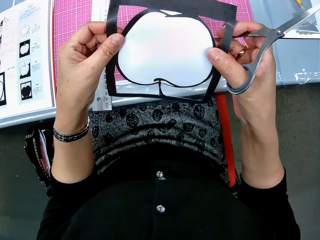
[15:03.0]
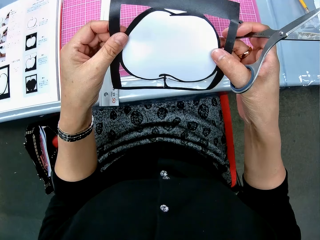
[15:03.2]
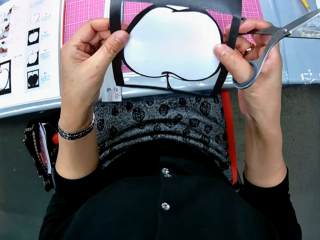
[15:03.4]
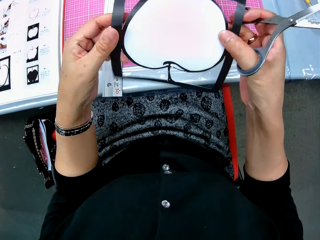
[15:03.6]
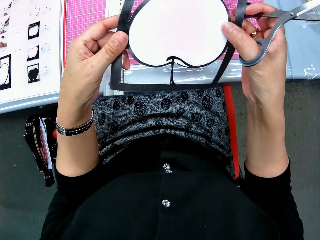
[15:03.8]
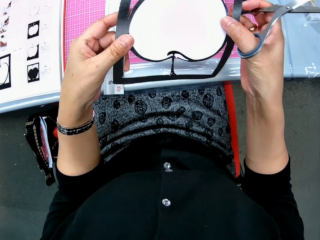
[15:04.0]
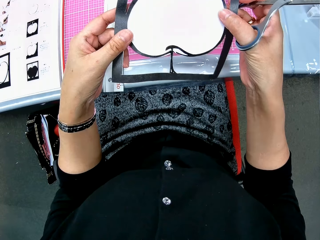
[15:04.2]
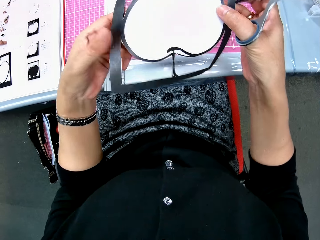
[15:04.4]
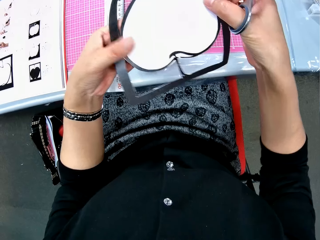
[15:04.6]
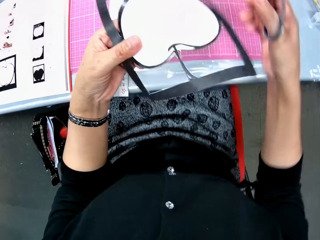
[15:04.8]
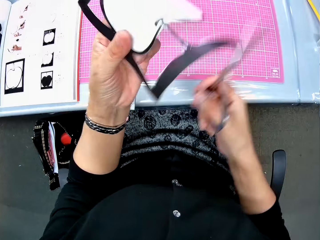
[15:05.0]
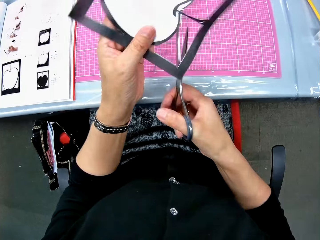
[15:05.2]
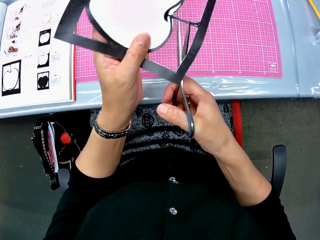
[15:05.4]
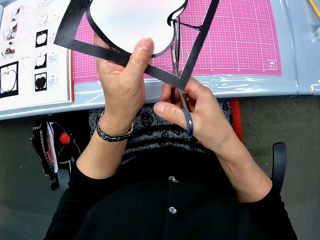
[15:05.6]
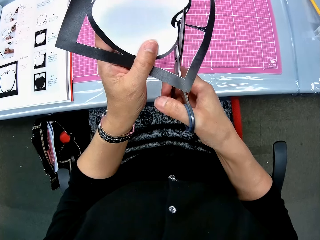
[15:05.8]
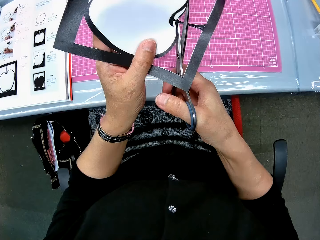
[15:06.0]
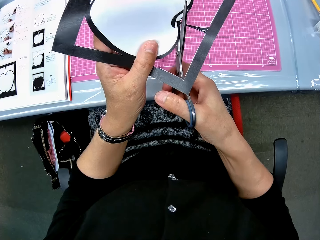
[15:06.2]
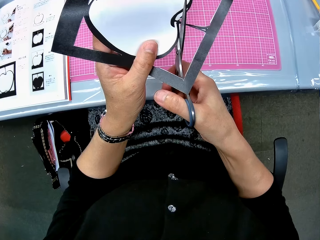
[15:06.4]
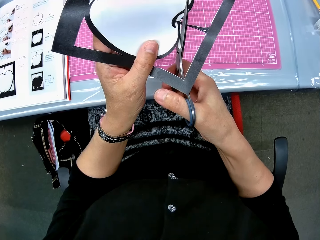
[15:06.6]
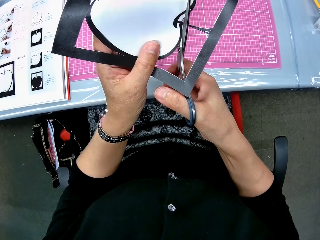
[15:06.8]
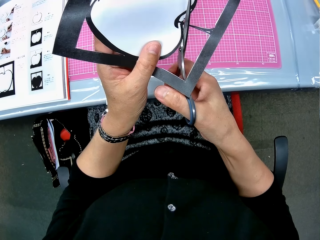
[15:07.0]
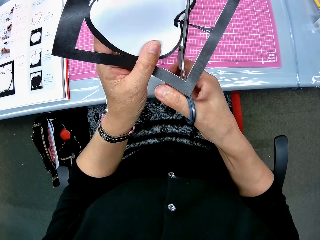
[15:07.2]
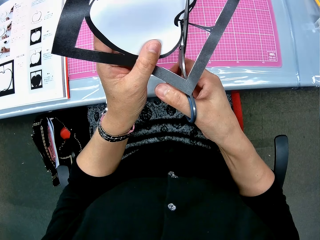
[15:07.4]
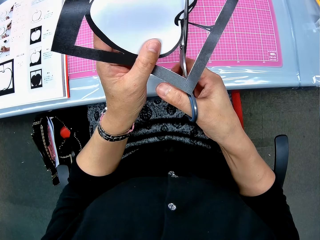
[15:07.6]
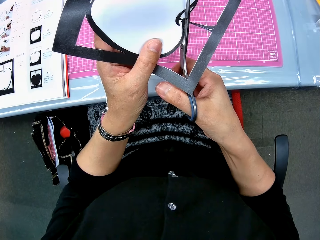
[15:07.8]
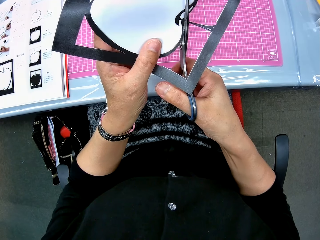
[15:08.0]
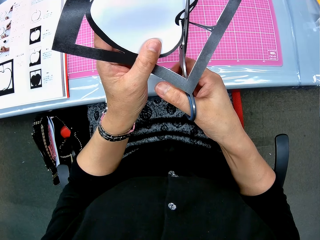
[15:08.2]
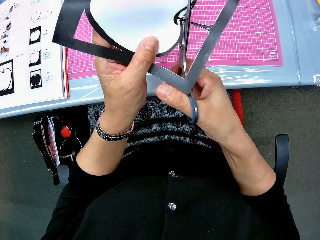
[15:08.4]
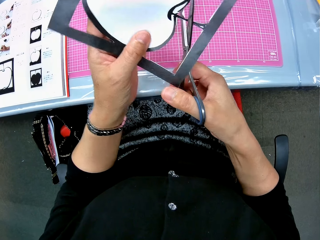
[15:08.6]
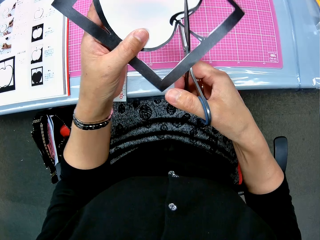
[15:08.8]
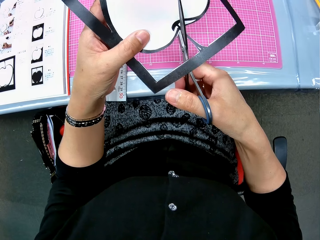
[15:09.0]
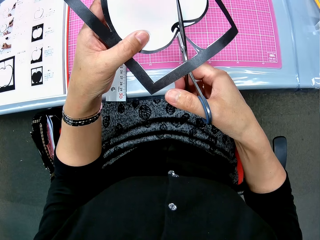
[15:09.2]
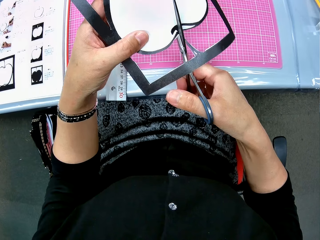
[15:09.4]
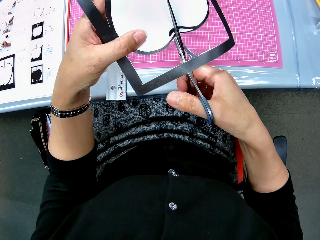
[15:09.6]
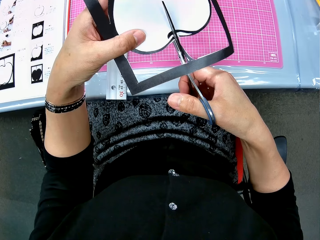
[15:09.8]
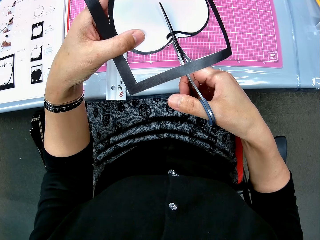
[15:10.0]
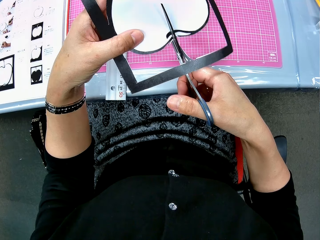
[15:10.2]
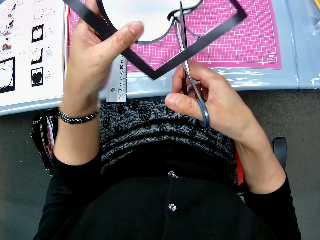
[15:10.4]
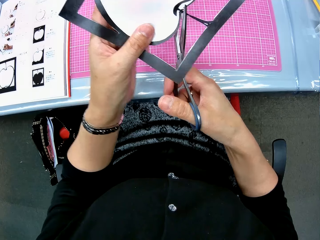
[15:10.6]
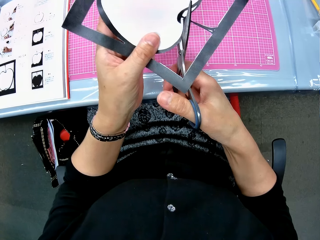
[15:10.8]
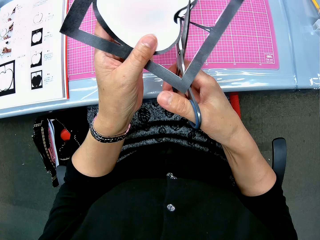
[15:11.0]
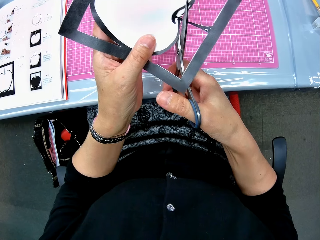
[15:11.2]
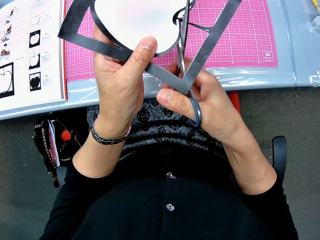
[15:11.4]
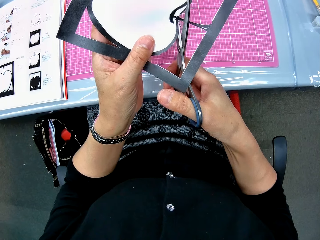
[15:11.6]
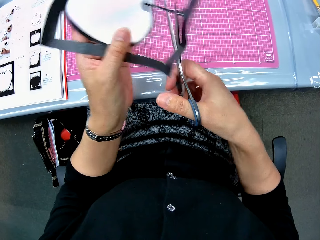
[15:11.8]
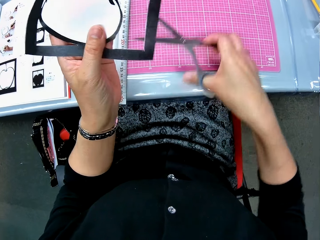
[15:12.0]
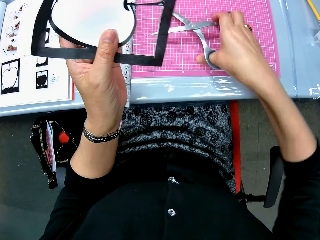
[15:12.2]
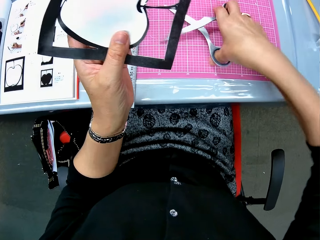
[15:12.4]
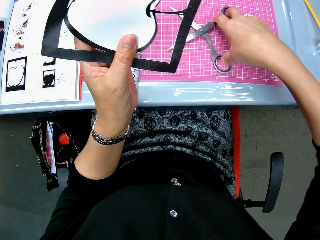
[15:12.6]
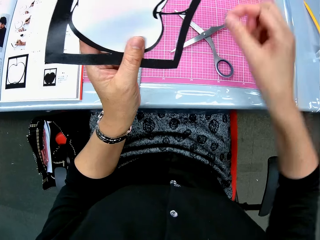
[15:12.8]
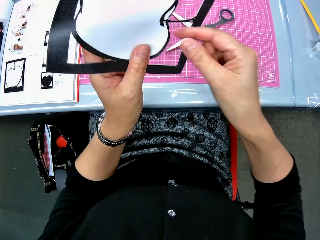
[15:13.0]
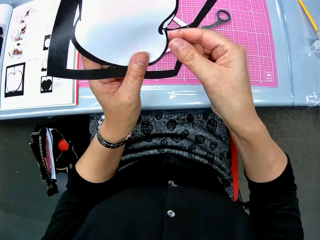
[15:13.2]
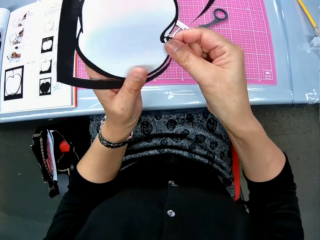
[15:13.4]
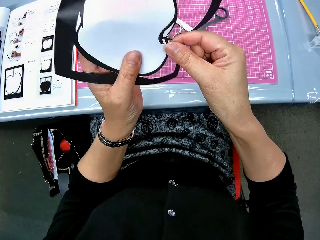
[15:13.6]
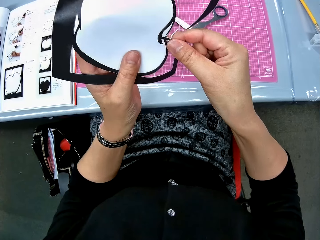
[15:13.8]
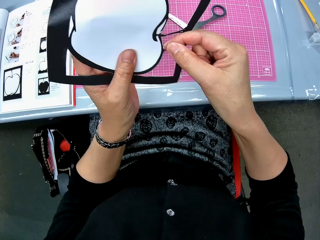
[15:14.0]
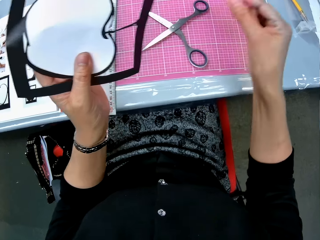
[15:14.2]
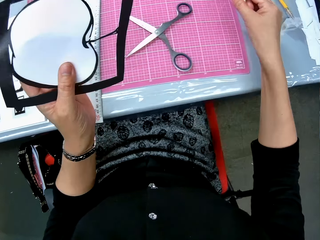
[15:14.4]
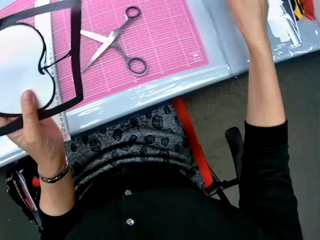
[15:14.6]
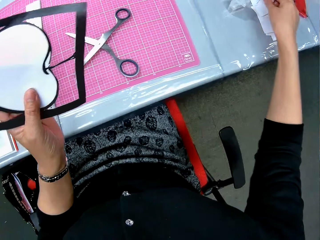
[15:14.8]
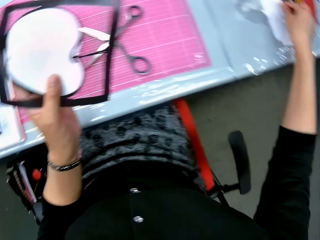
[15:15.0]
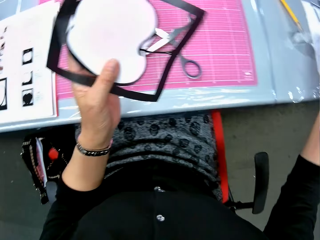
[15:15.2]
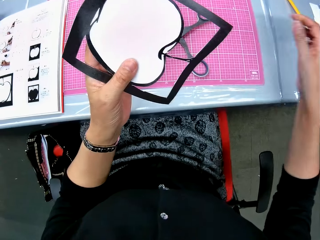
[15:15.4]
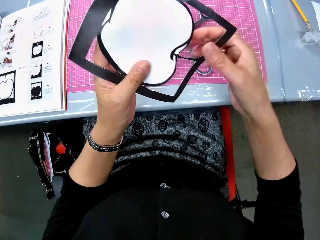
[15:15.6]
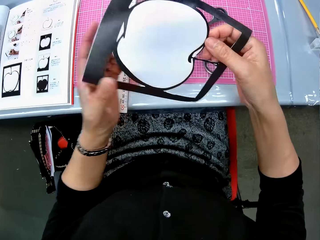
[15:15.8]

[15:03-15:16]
The camera wearer holds the drawing. She examines the paper craft in her hands. She continues to cut the paper craft with the scissors. She drops the scissors on the cutting mat. She removes another cut piece from the paper craft. She drops the cut piece on the right side of the table.

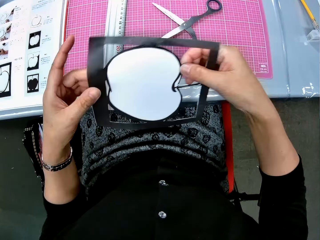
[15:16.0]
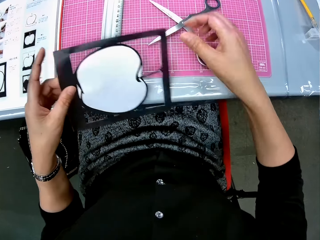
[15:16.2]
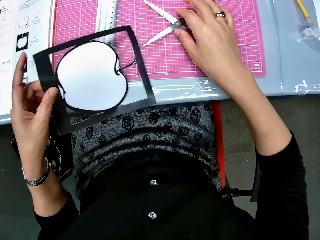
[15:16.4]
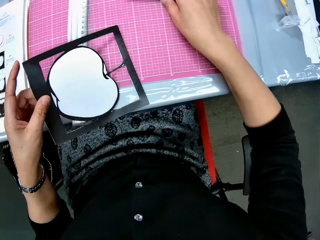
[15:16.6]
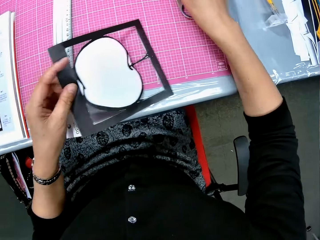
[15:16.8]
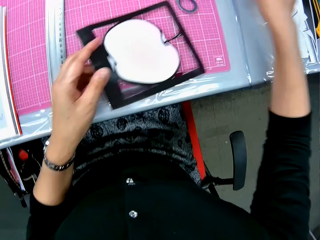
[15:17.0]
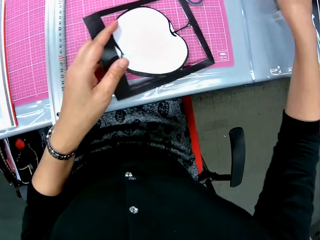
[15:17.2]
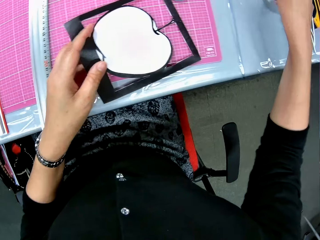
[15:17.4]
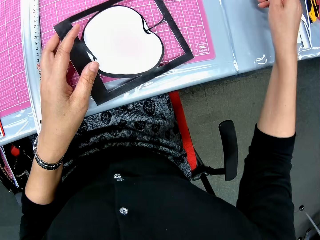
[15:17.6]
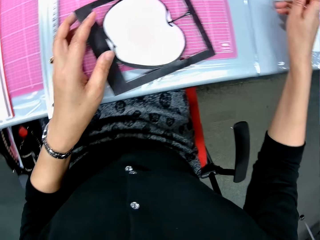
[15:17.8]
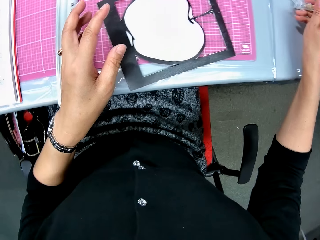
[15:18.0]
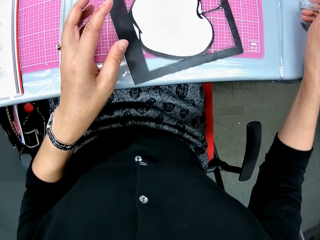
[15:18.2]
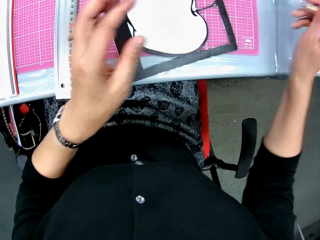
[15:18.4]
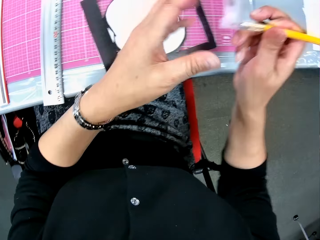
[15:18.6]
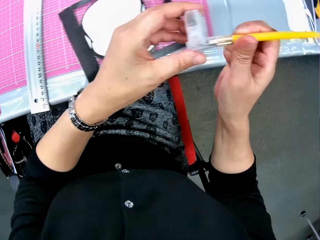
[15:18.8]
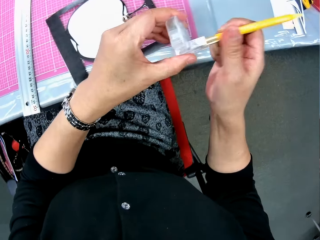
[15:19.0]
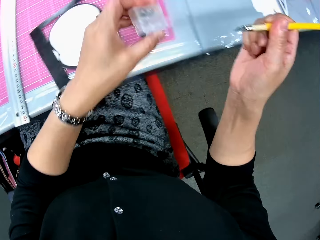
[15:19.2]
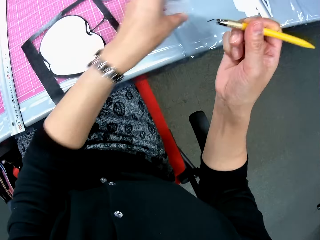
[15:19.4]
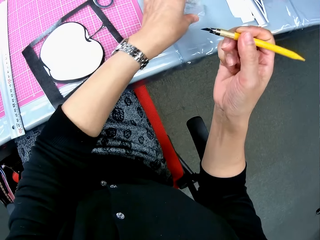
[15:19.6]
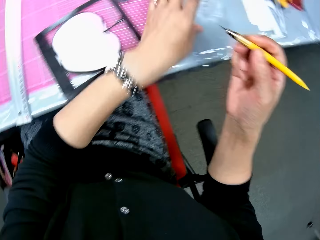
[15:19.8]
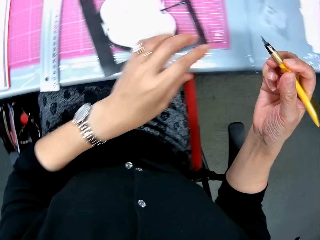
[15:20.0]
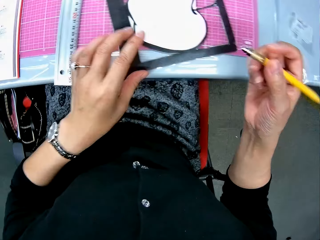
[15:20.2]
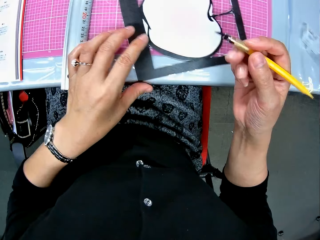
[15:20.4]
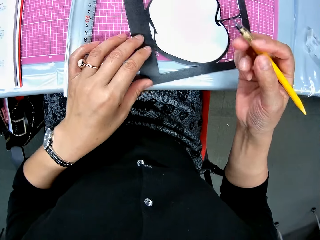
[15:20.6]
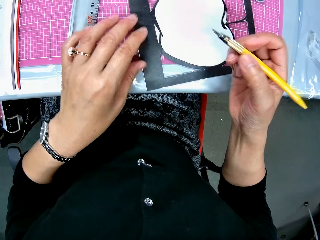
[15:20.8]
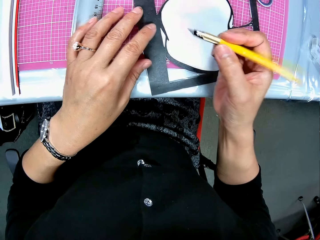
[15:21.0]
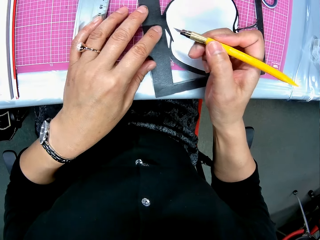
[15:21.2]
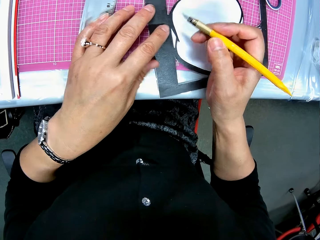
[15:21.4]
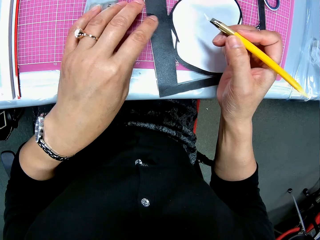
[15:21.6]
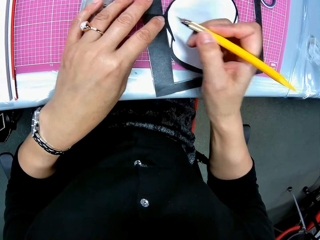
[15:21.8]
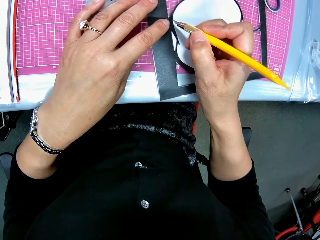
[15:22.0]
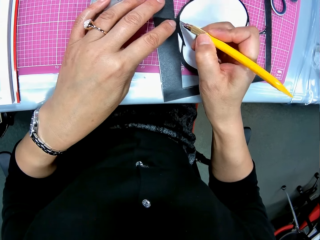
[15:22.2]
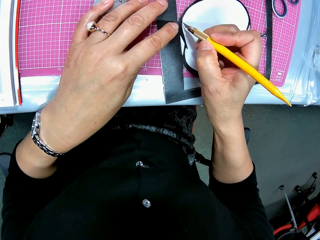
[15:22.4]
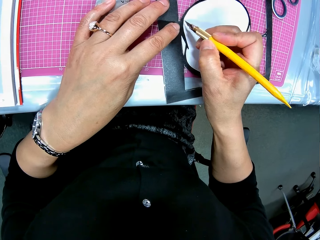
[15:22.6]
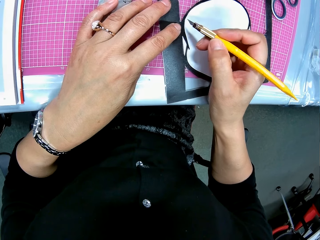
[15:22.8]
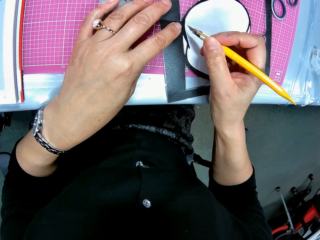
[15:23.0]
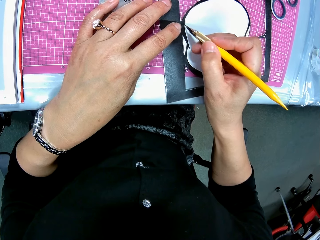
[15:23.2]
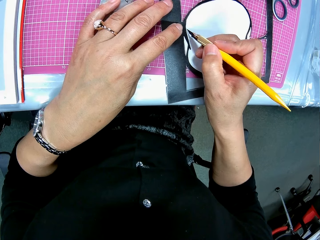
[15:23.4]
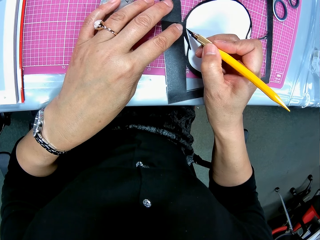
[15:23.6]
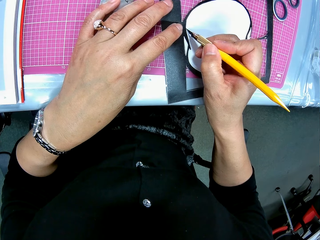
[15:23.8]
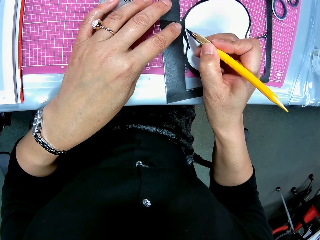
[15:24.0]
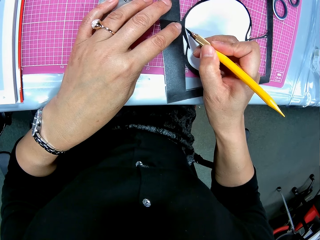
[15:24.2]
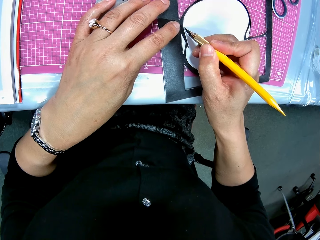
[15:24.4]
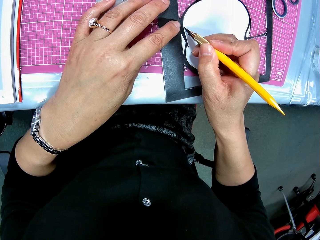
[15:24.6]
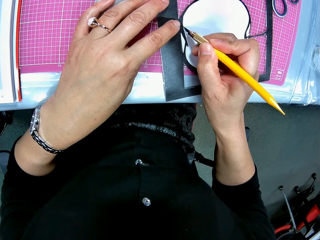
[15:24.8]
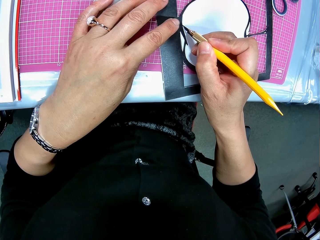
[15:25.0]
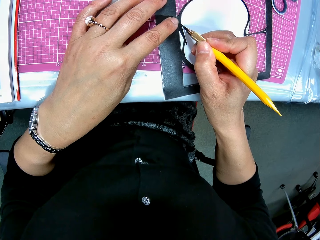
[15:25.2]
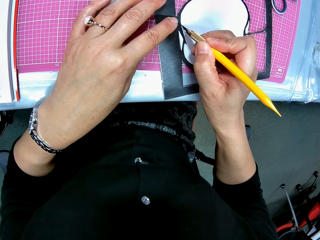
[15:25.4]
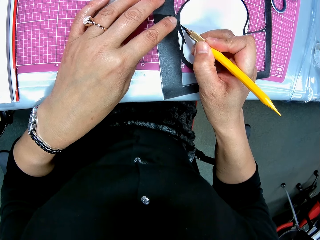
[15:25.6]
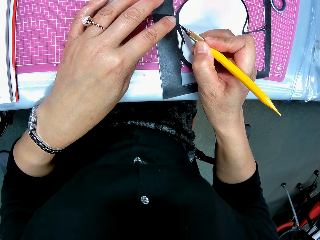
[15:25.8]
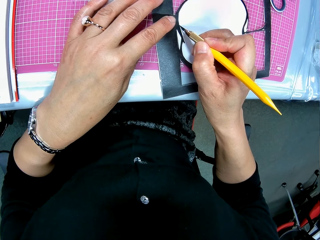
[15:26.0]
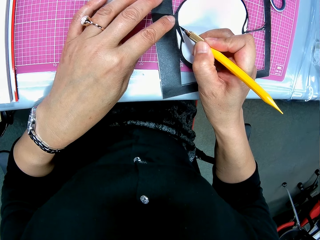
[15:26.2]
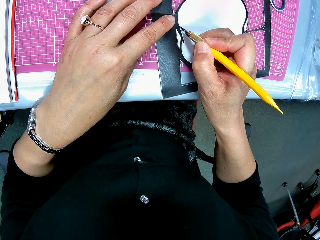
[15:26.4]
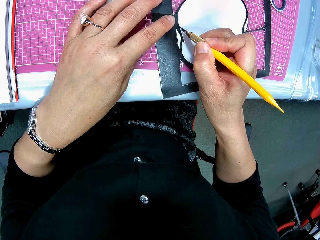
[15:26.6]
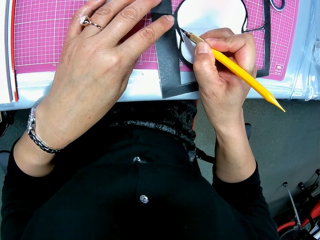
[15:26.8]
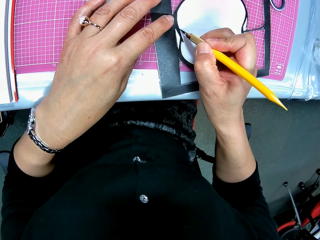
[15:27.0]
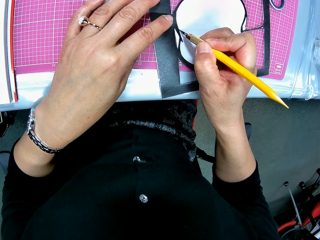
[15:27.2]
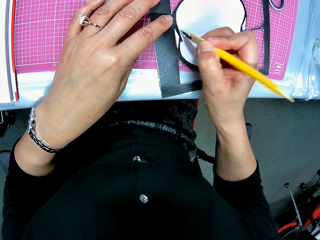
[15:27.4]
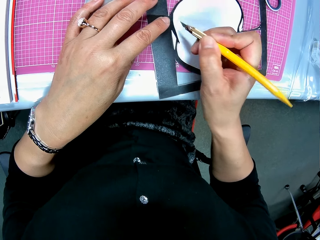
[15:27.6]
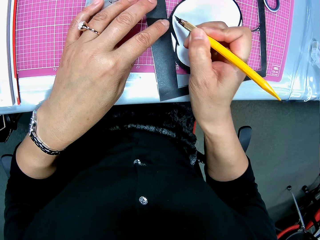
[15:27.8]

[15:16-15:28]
The camera wearer adjusts the paper craft with her right hand. She adjusts the scissors on the cutting mat. She drops the paper craft on the cutting mat. She picks up a craft knife from the right side of the table. She removes the cover of the craft knife. She drops the cover of the craft knife on the right side of the table. She cuts the paper craft with the craft knife.
